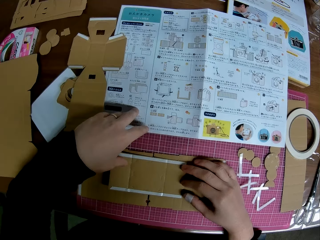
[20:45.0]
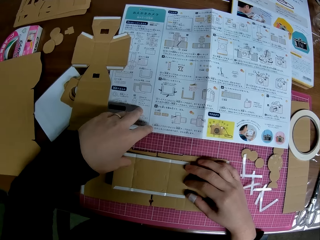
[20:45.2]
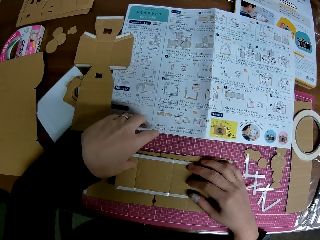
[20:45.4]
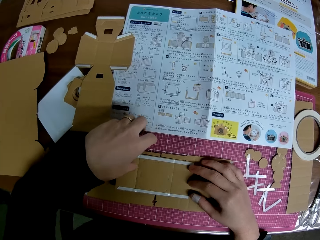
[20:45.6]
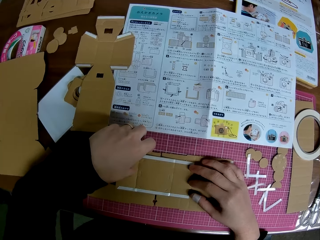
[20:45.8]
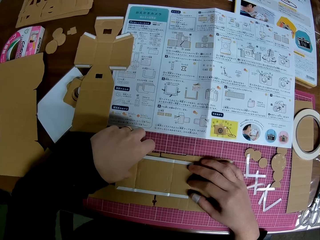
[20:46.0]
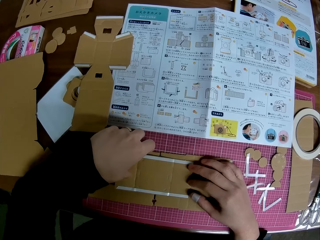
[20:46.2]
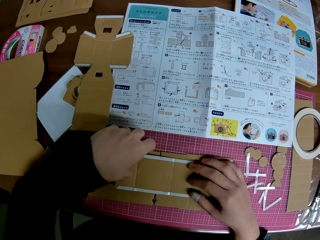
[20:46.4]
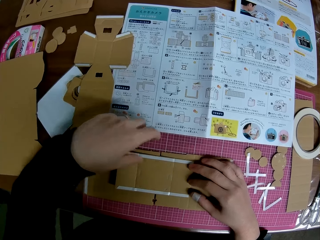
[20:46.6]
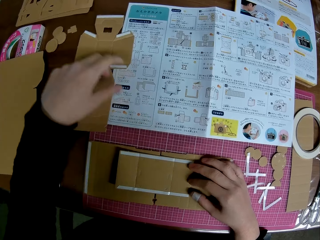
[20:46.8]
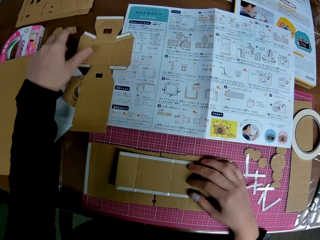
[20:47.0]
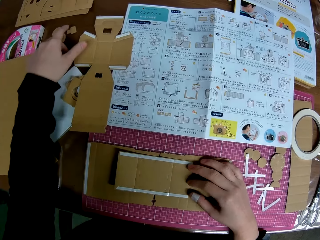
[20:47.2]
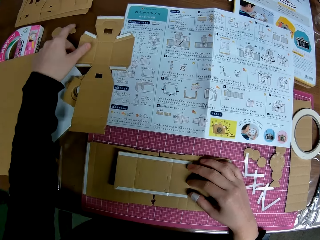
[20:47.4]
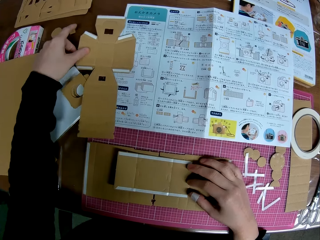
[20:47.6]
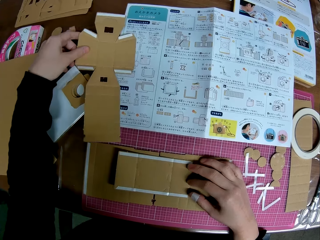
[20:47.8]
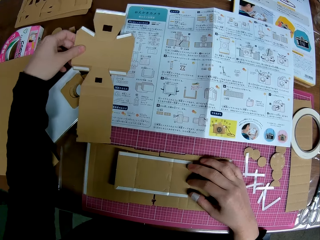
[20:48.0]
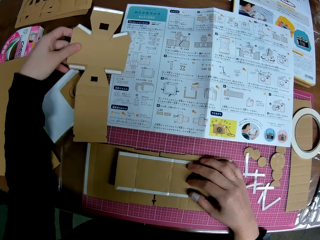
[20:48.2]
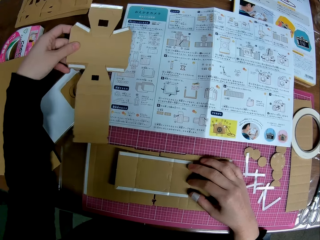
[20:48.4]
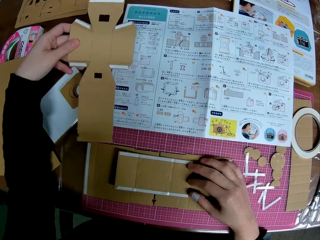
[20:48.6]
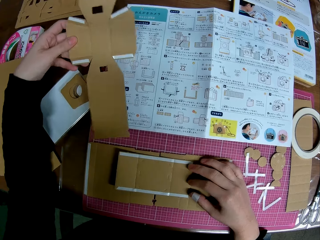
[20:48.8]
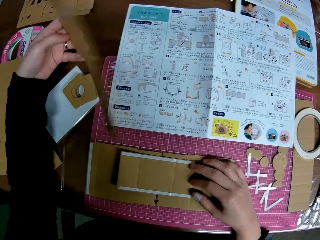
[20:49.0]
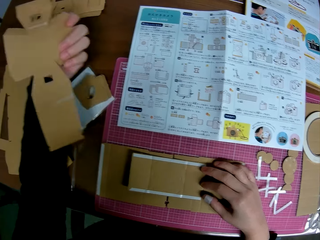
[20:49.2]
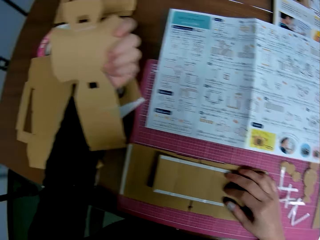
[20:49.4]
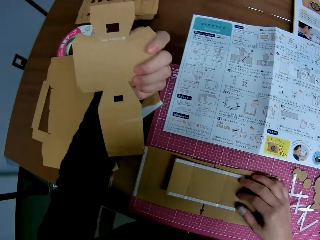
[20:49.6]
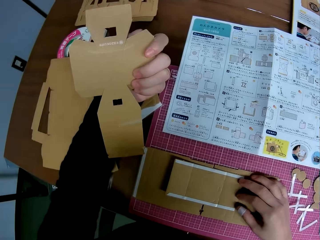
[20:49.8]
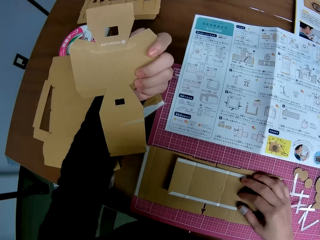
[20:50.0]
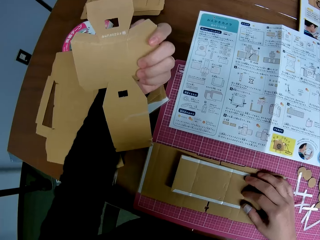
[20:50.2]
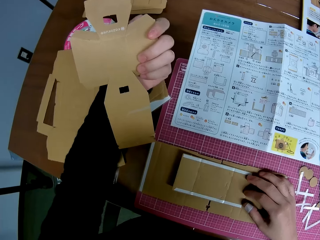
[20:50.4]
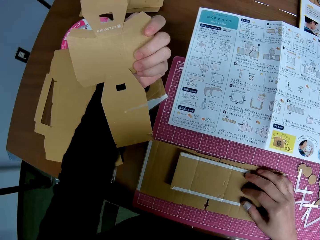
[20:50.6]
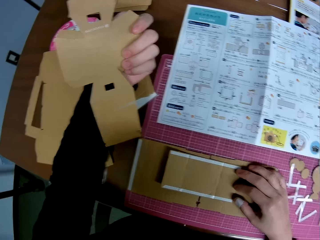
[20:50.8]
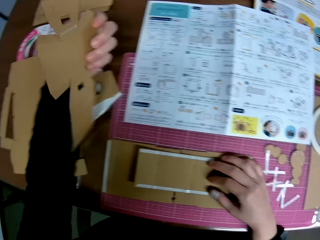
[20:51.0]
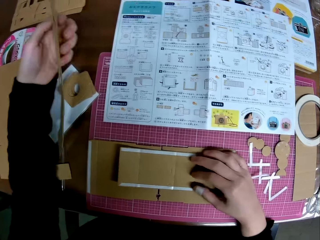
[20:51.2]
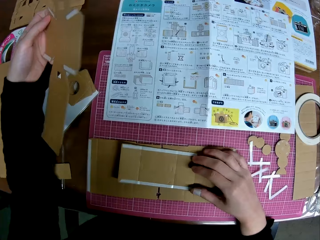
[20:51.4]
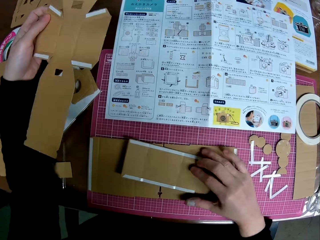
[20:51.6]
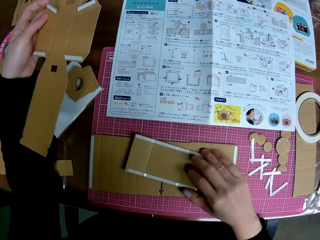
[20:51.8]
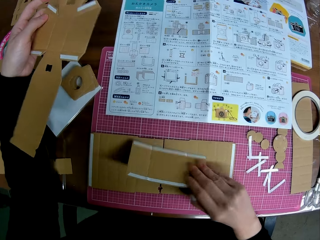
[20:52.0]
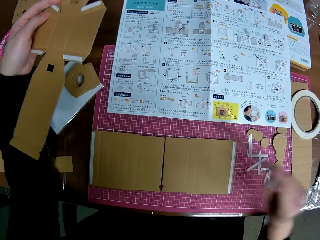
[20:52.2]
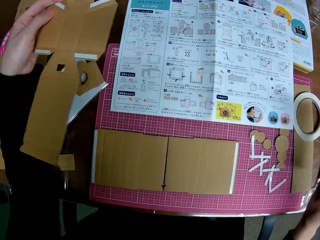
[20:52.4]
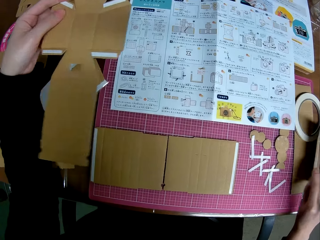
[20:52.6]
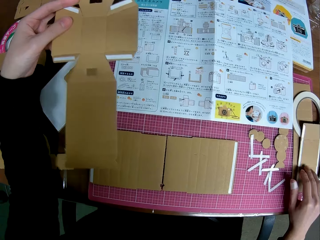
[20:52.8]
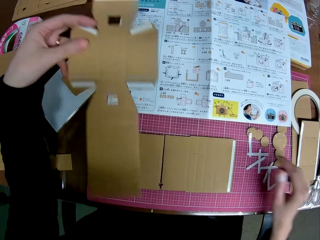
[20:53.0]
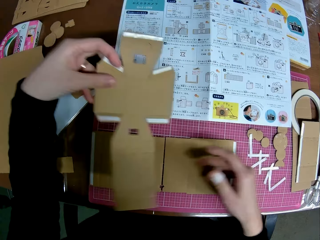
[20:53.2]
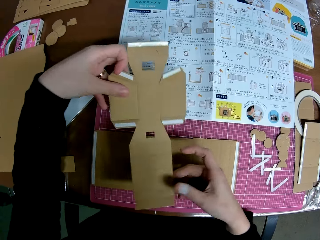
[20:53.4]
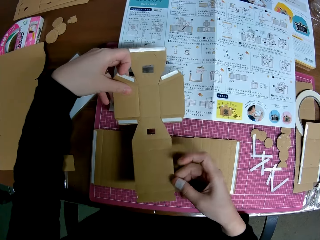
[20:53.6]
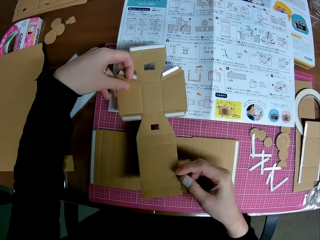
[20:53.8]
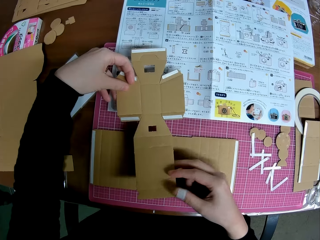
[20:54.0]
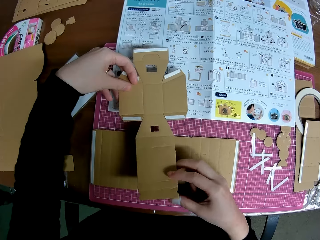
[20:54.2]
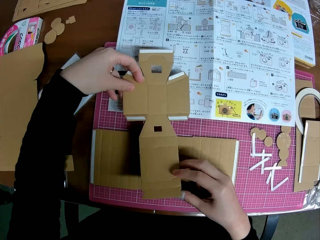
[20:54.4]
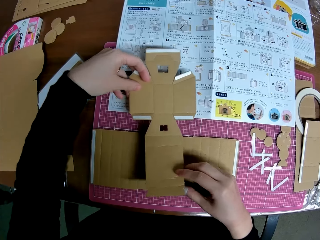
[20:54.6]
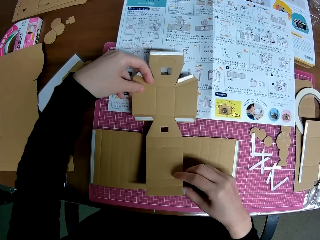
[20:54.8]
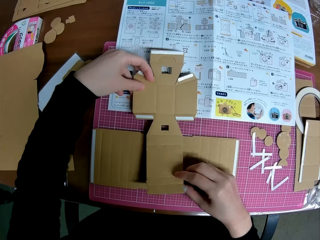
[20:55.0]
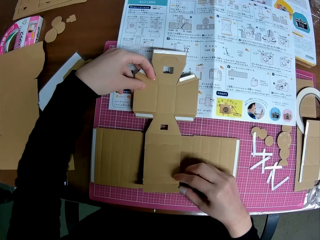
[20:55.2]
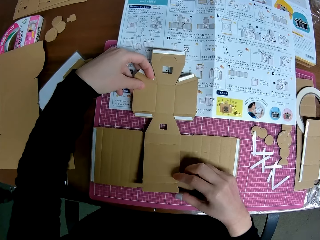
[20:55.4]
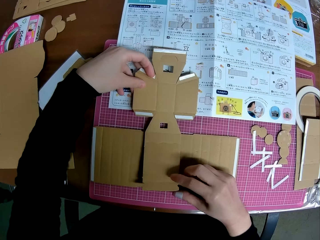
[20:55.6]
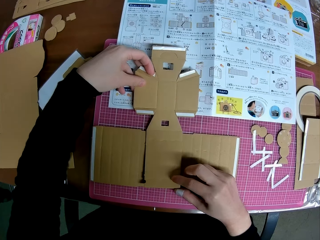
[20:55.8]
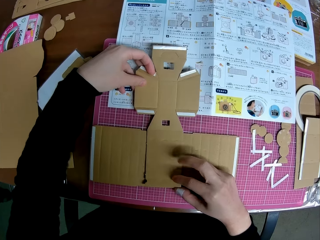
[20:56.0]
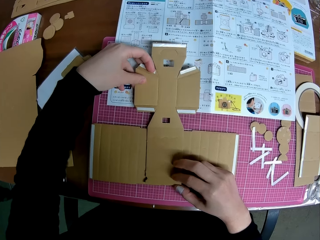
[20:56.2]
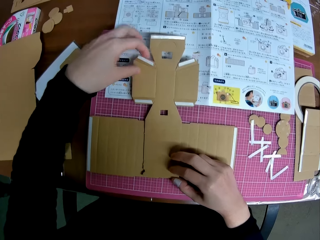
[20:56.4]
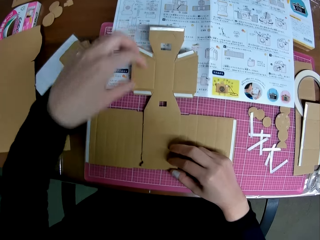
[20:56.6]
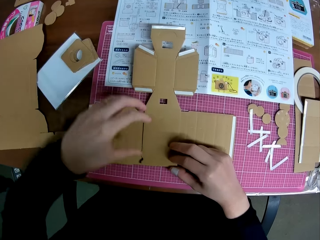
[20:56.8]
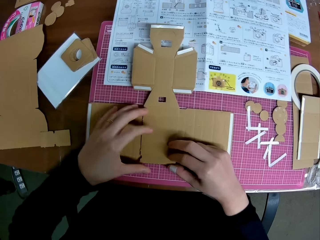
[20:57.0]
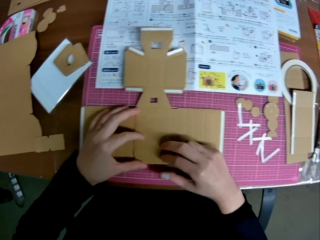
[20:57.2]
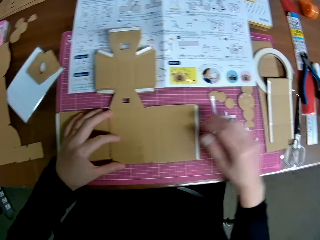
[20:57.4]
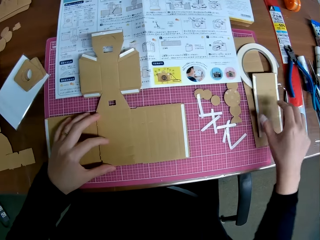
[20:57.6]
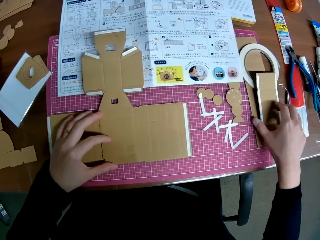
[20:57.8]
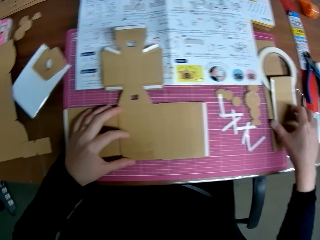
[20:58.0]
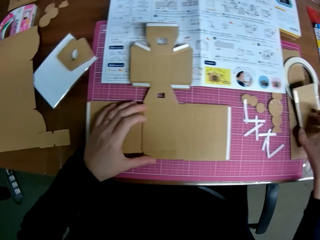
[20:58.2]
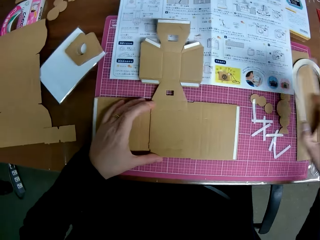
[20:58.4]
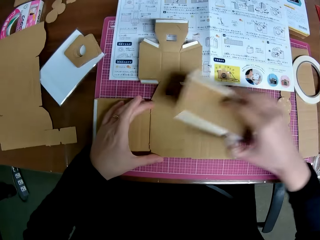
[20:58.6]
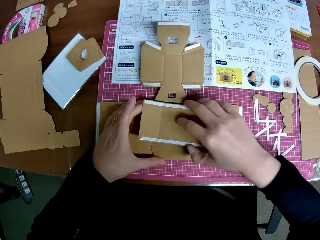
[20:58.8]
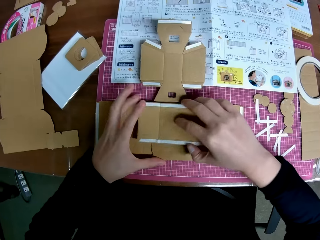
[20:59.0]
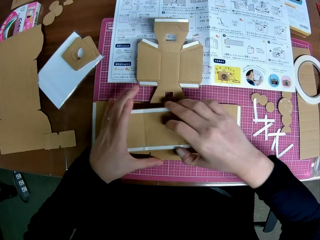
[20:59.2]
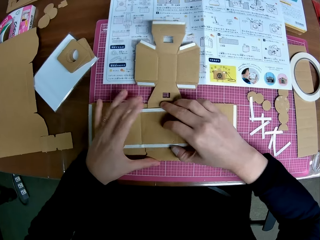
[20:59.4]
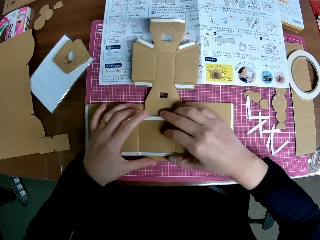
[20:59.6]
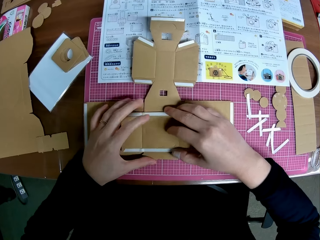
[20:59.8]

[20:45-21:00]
The camera wearer raises the other taped carved shape on the table with his left hand. He takes the carton. He turns the taped carved shape in his left hand. He looks at the carton. He moves the other taped carved shape on the table away with his right hand. He places the taped carved shape in his left hand on the table with both hands. He arranges the cartons. He moves the other taped carved shape closer on the table with his right hand.

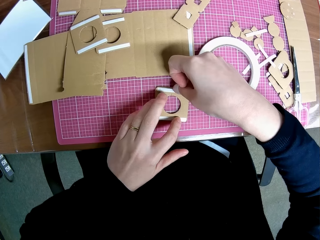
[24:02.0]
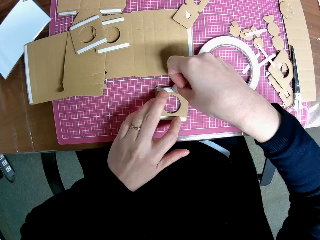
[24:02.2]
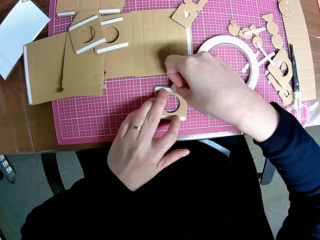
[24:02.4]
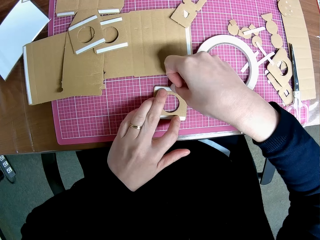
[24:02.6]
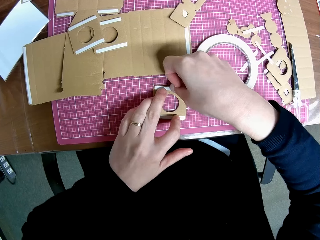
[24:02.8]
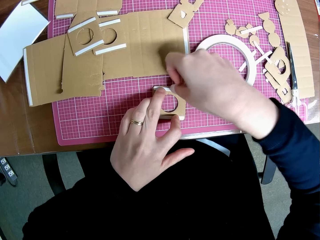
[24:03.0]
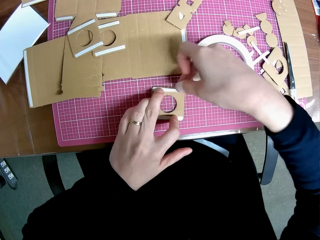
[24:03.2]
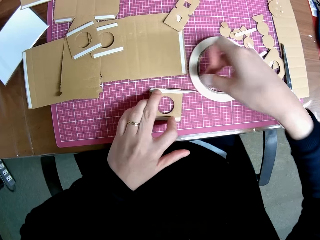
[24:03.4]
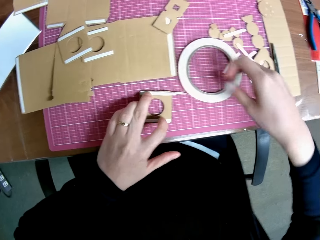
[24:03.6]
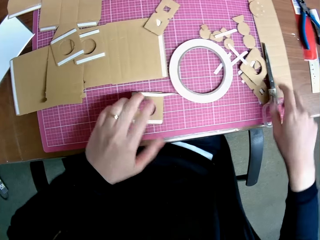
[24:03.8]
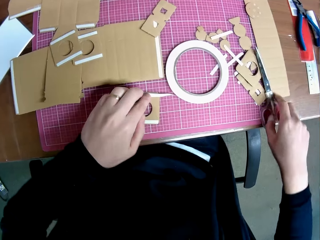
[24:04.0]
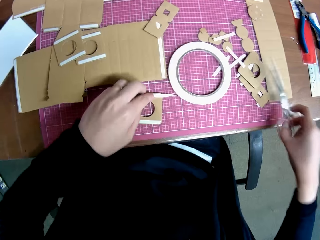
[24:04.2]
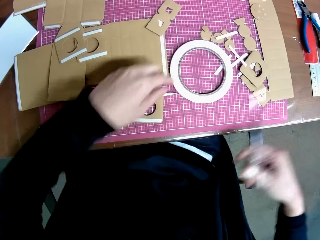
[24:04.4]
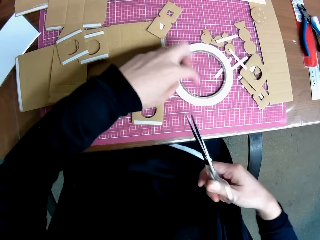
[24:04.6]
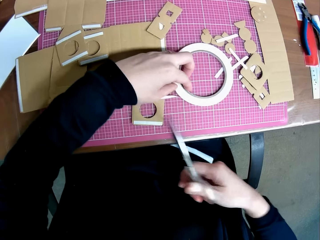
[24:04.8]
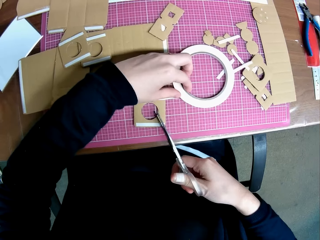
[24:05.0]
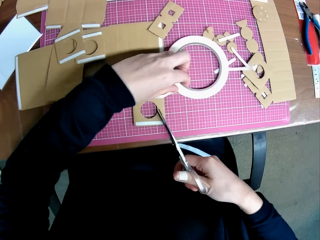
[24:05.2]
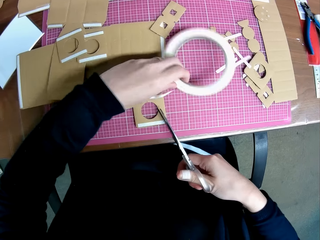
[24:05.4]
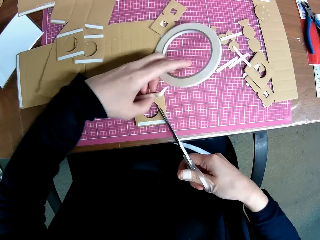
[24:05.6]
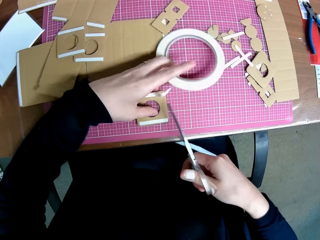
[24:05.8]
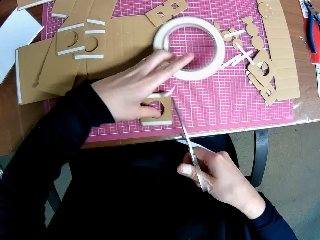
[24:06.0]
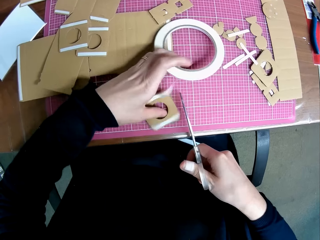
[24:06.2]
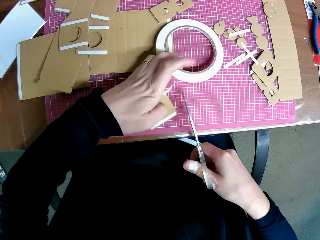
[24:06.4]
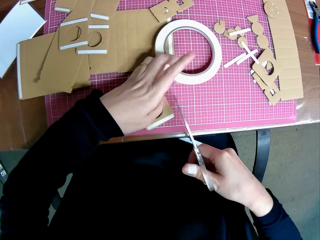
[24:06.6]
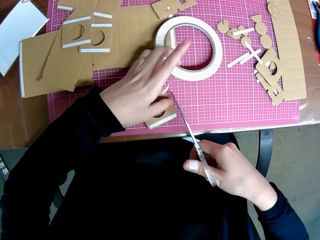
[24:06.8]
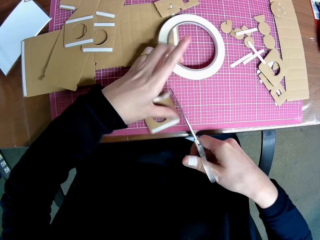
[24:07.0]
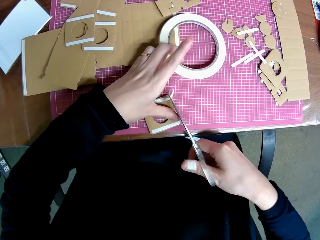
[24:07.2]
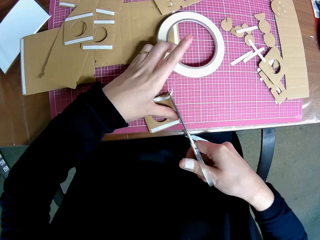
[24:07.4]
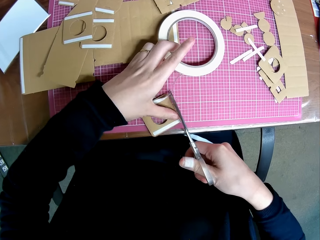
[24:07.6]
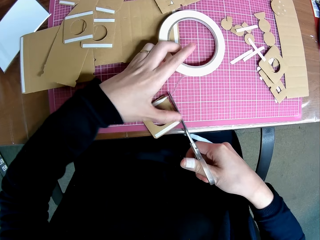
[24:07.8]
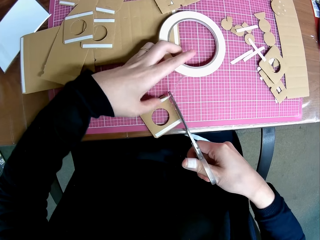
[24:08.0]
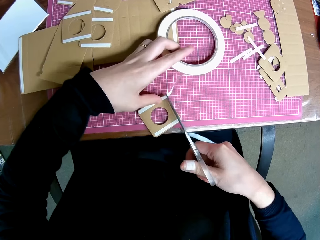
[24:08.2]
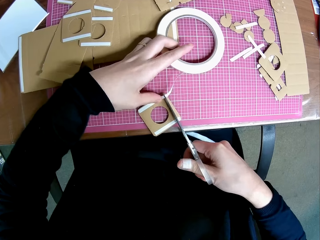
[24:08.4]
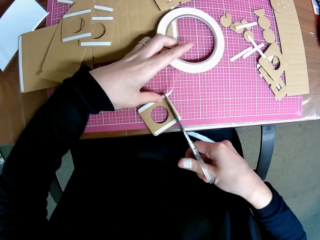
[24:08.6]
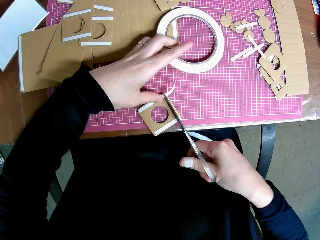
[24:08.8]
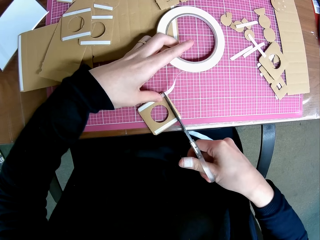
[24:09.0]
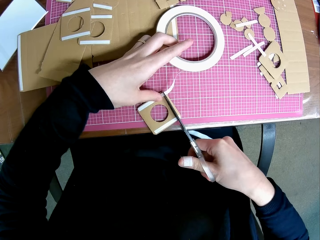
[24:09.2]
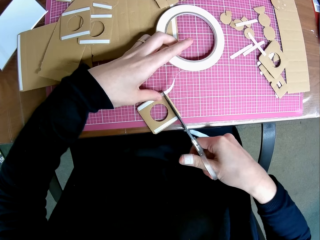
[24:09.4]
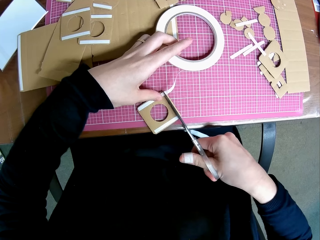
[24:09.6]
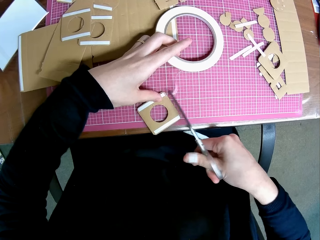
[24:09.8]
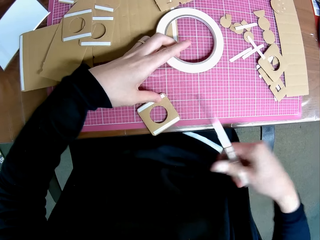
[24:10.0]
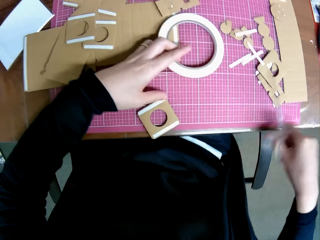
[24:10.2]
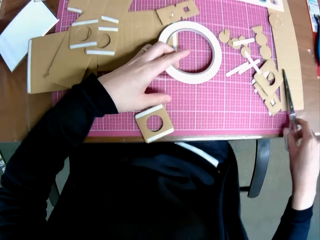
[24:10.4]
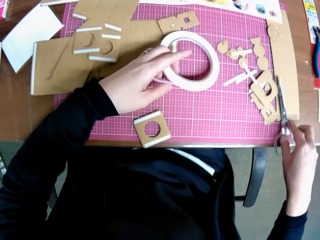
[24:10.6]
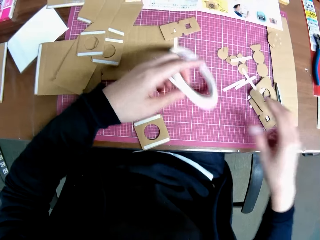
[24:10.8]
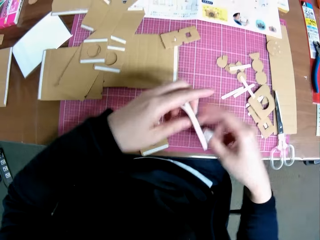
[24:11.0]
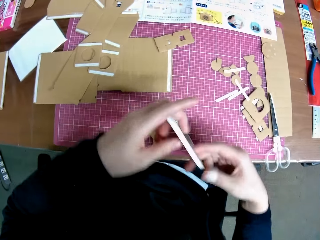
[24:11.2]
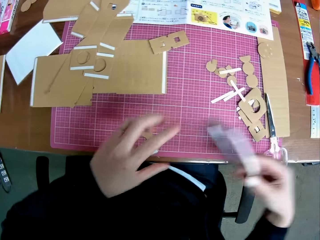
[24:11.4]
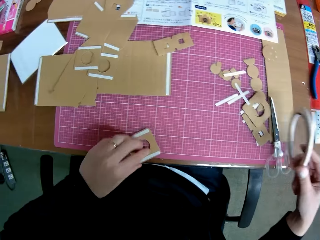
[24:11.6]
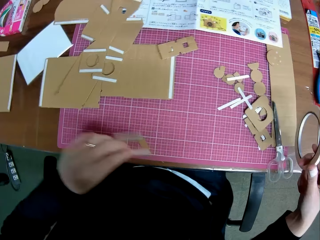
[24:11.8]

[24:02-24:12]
The camera wearer picks up the scissors from the table. She cuts the cello tape on the cardboard with the scissors. She drops the scissors on the table. She passes the cello tape to her right hand.
